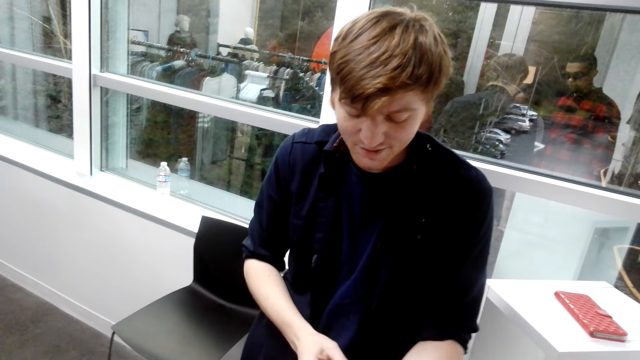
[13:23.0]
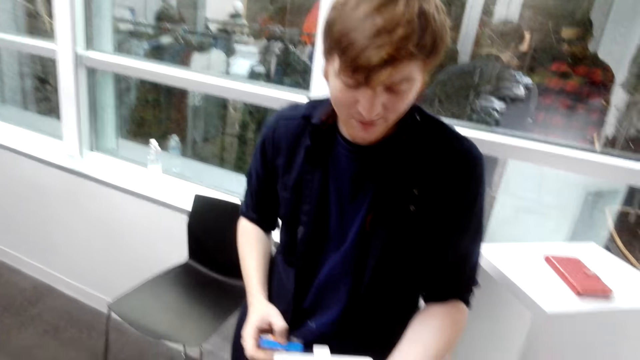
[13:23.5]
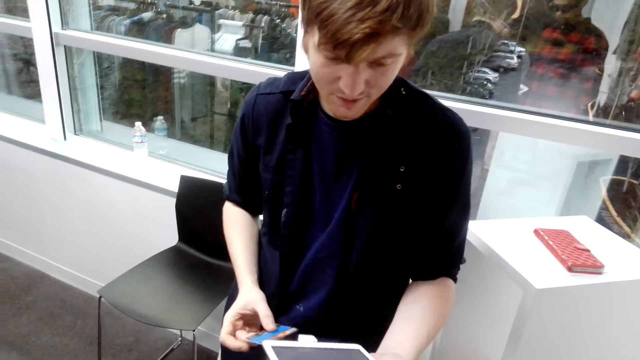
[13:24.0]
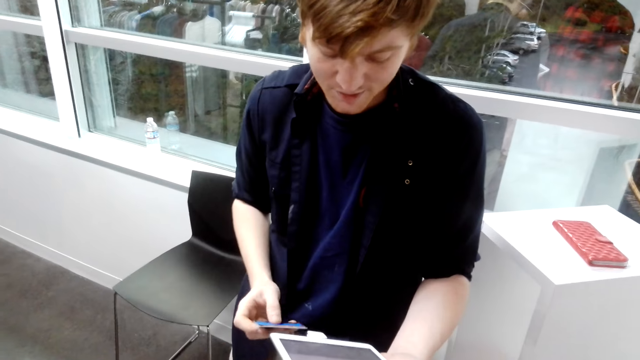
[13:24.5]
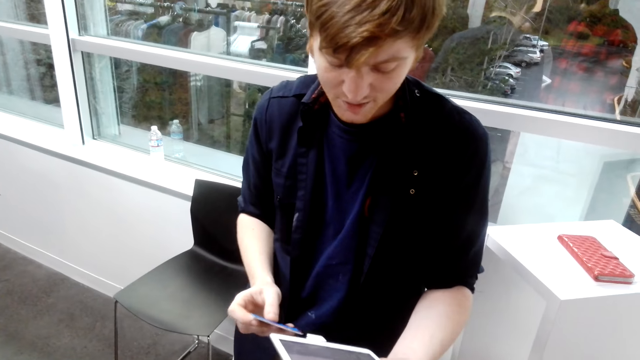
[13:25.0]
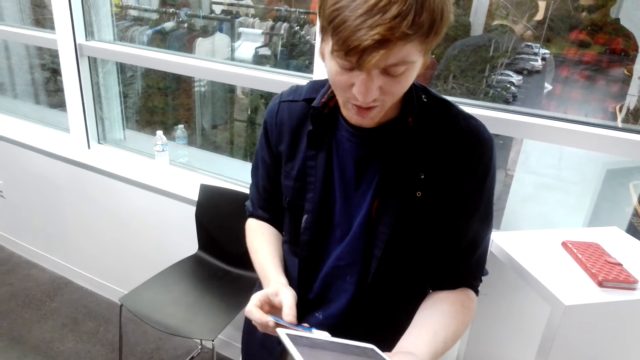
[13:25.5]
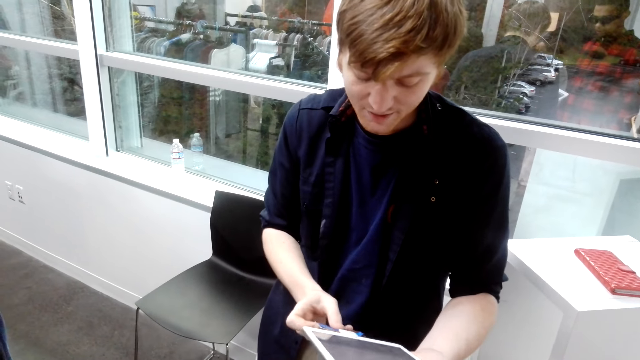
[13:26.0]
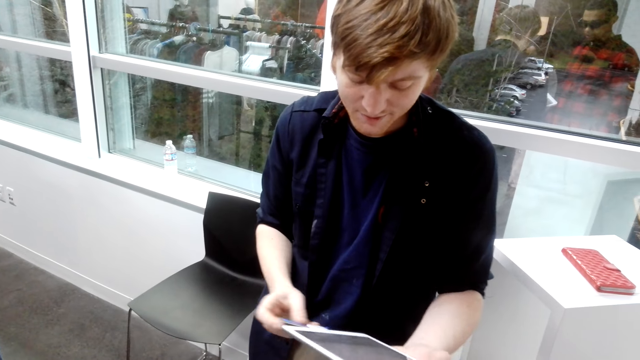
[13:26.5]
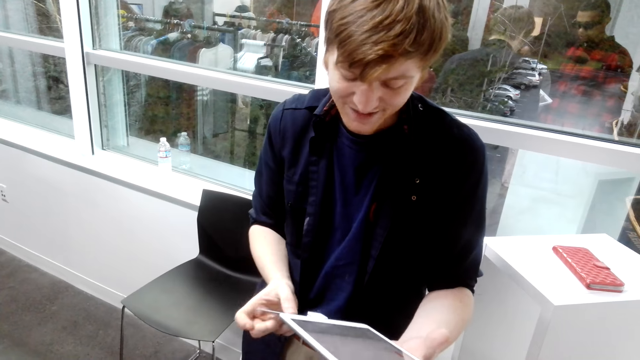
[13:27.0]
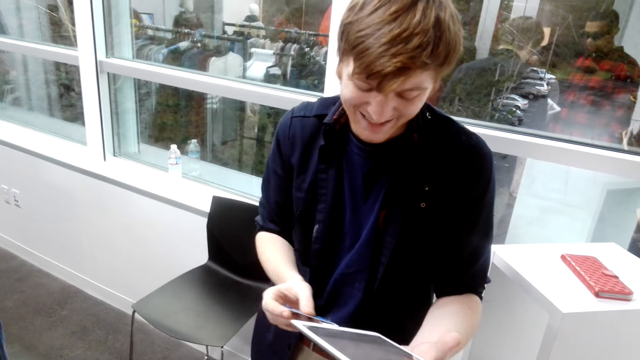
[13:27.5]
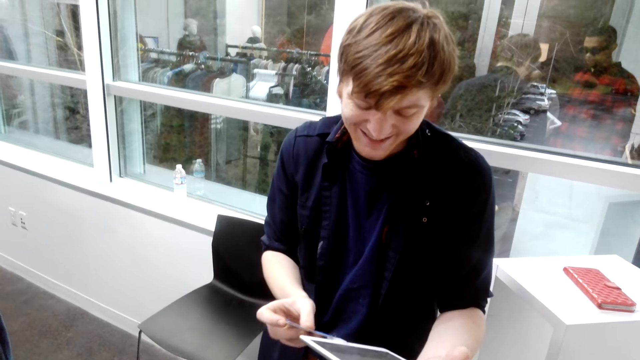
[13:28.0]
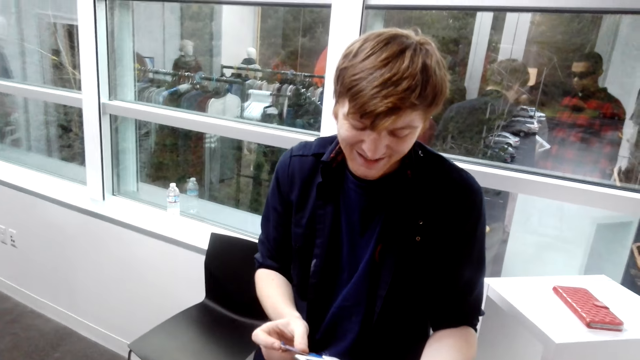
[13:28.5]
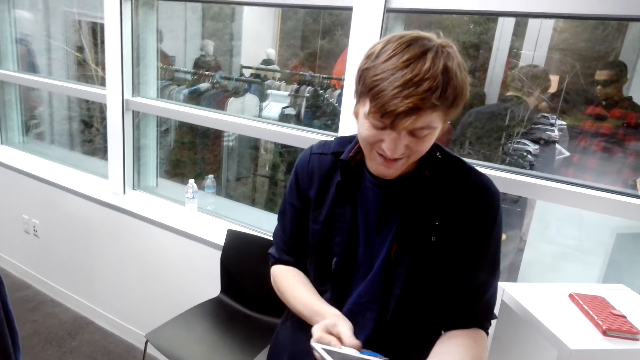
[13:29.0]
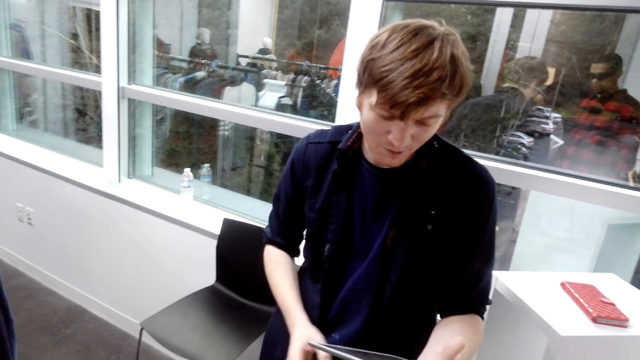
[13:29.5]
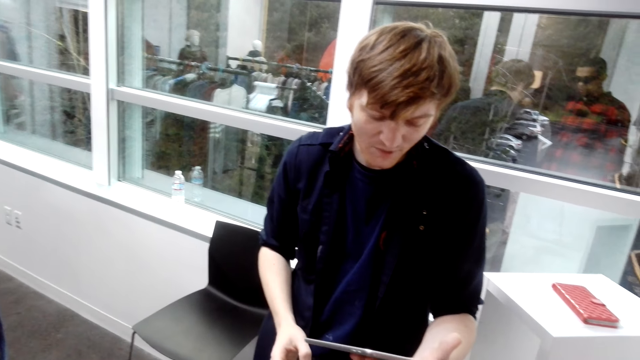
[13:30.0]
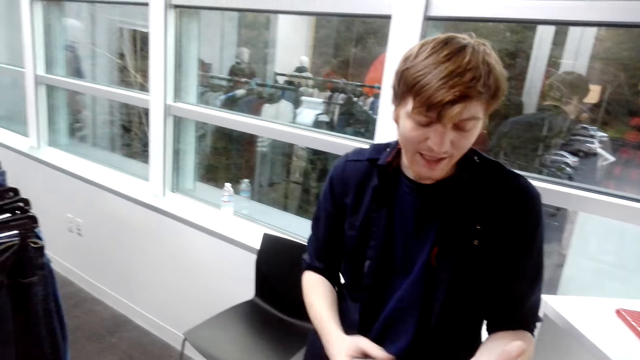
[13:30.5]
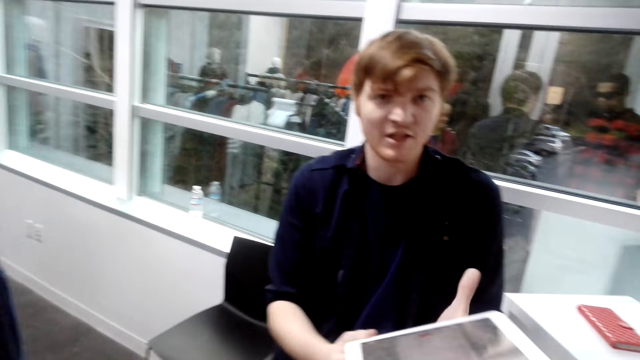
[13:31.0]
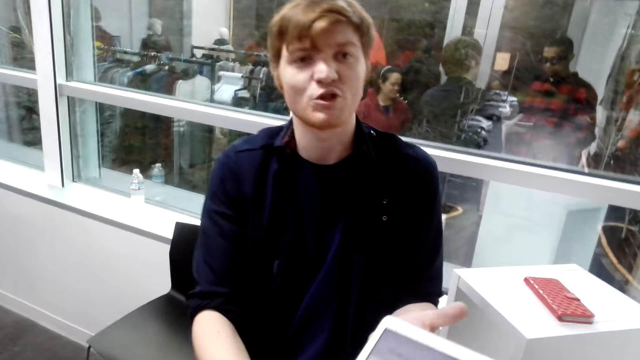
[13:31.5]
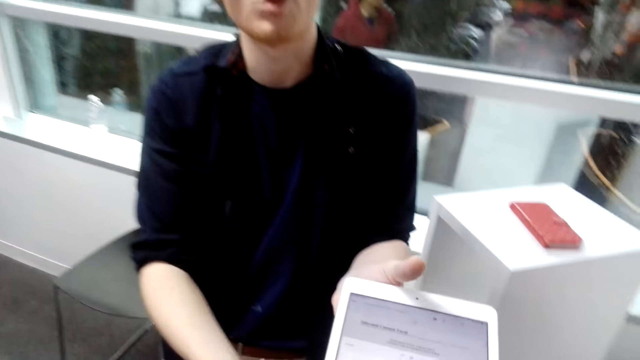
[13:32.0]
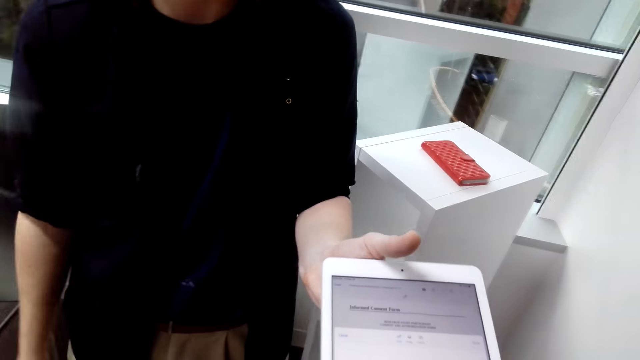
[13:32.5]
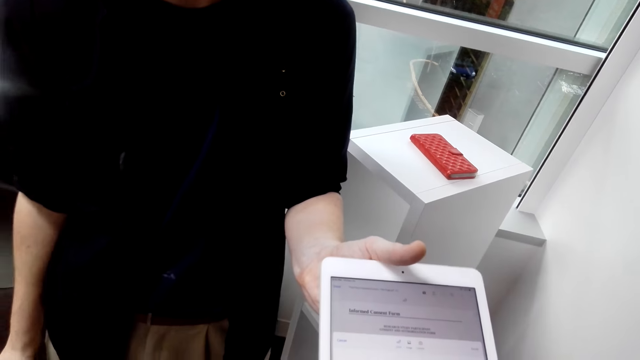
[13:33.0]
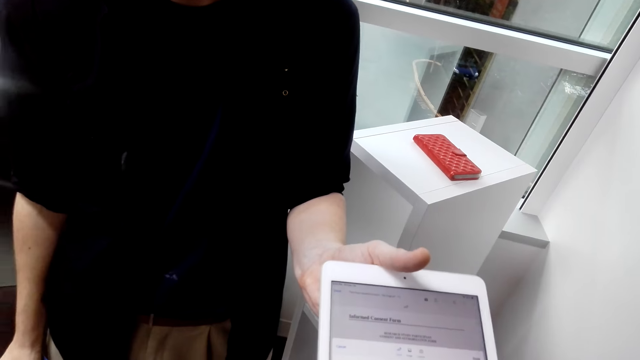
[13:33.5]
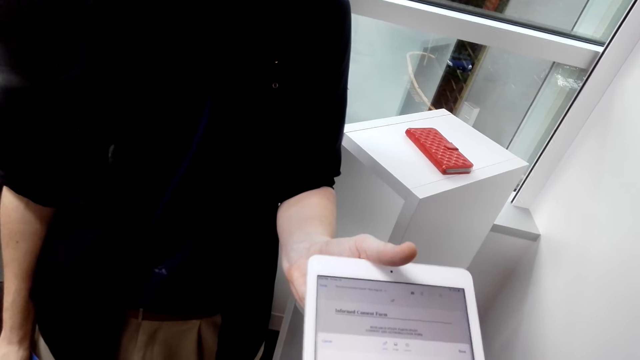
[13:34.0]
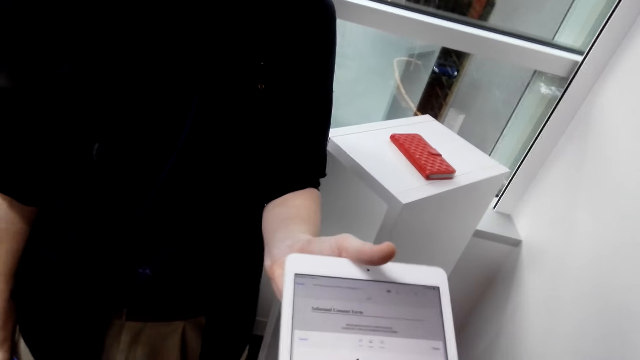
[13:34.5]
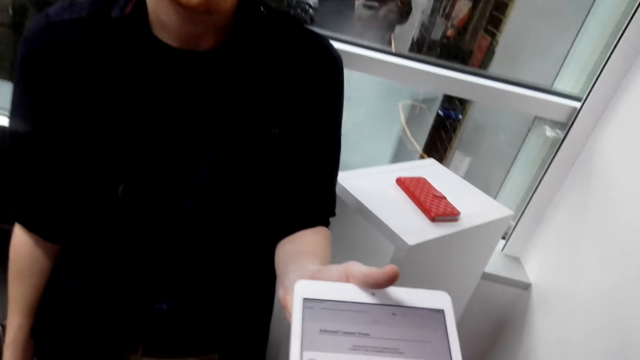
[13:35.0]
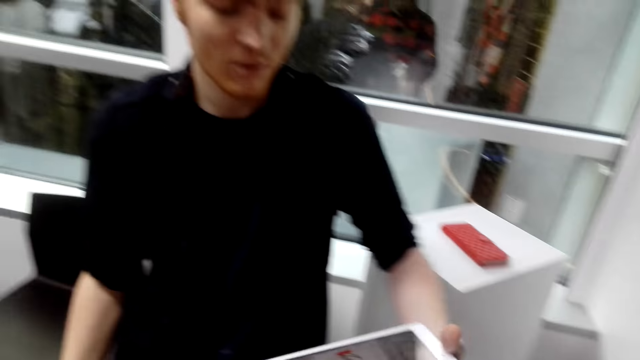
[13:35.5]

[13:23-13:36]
The camera wearer puts something in the phone. A man swipes the card. The man shows the phone to the camera wearer.

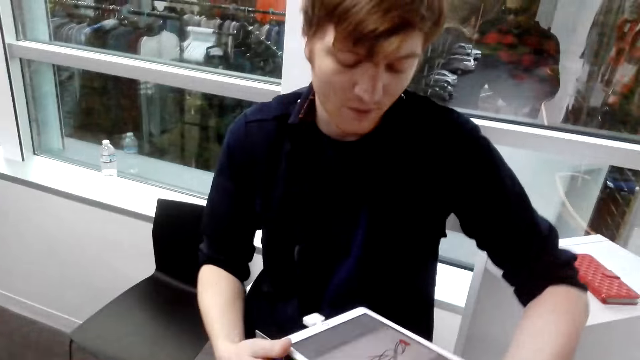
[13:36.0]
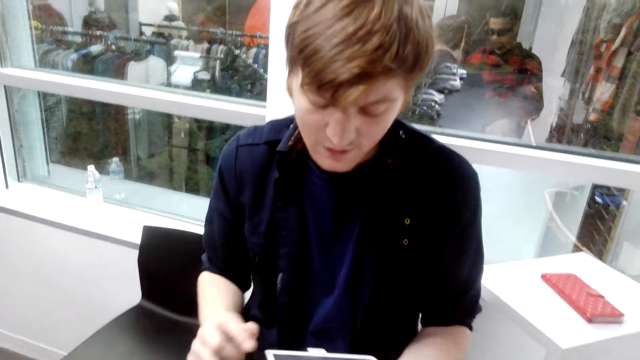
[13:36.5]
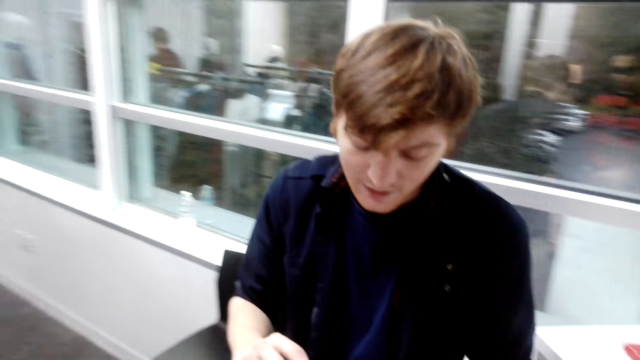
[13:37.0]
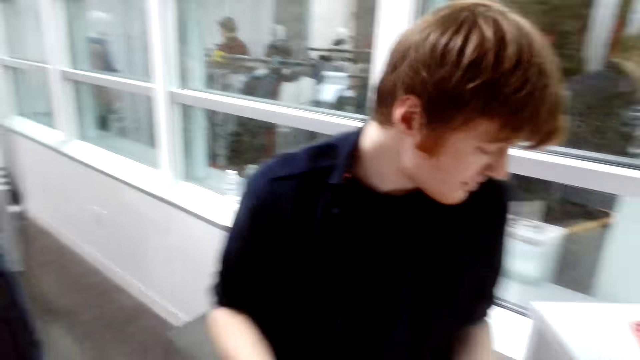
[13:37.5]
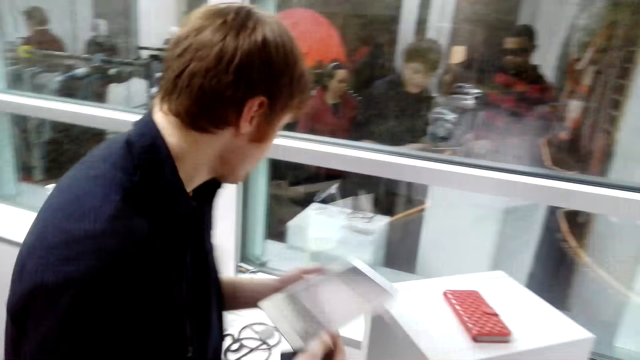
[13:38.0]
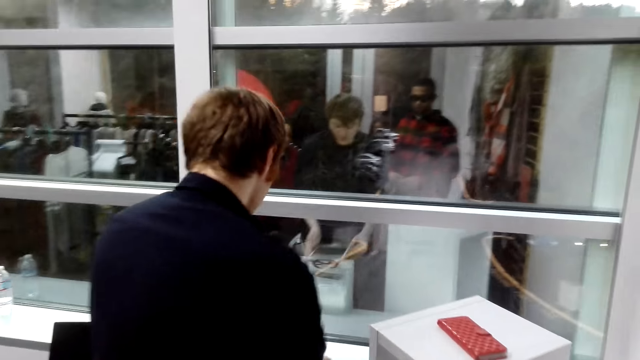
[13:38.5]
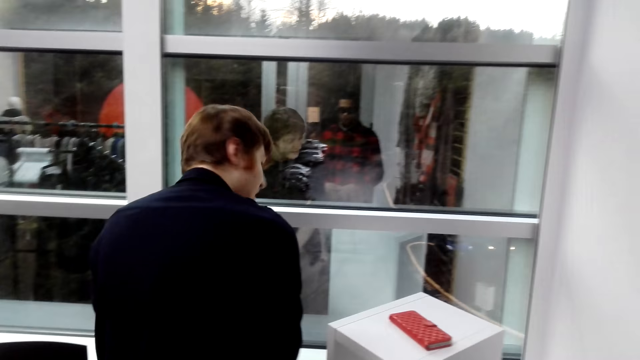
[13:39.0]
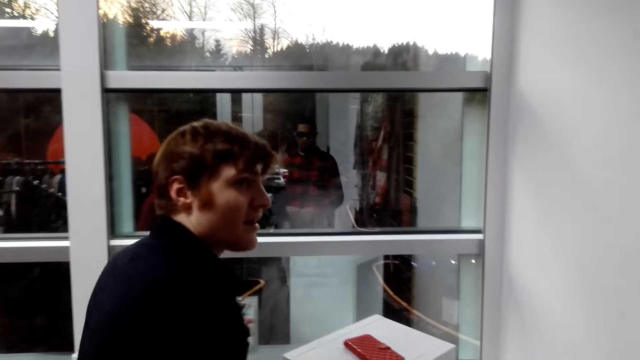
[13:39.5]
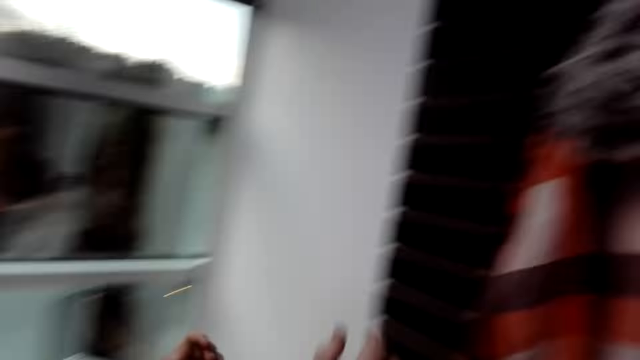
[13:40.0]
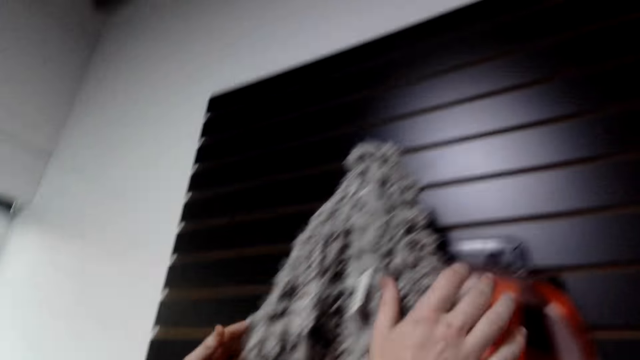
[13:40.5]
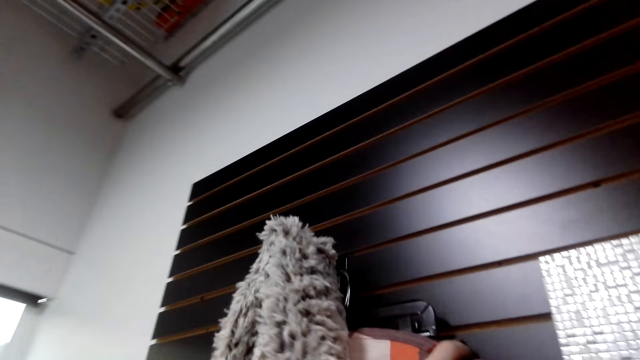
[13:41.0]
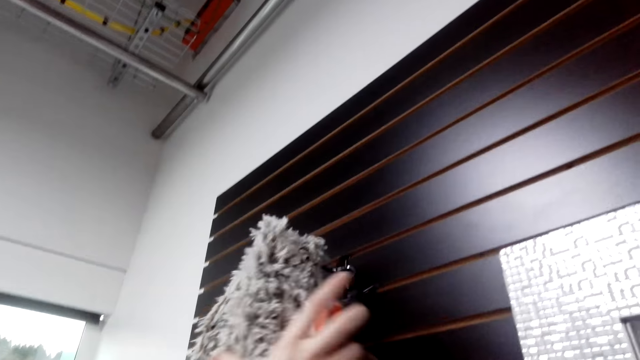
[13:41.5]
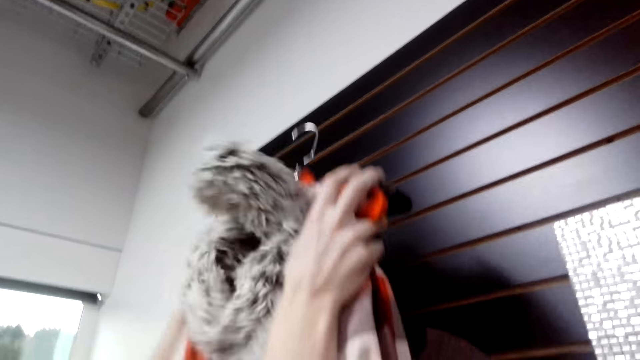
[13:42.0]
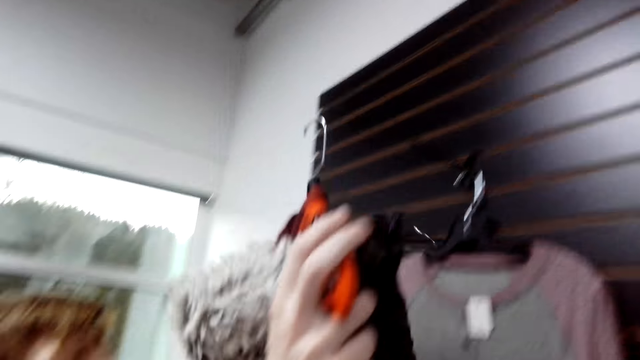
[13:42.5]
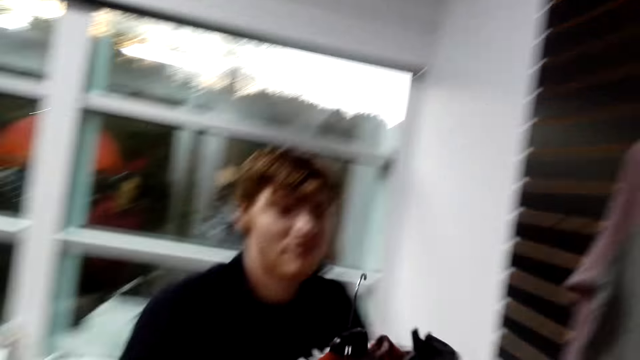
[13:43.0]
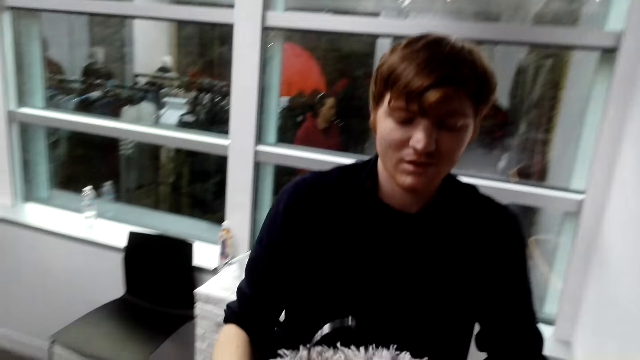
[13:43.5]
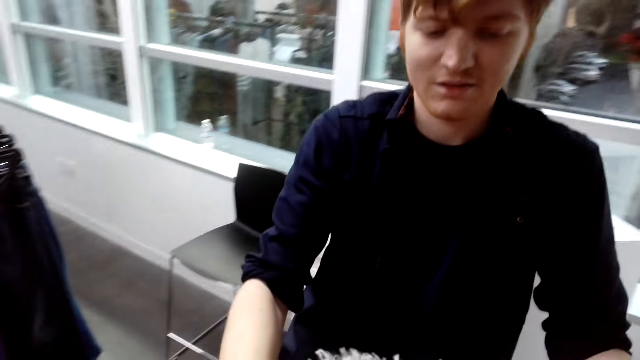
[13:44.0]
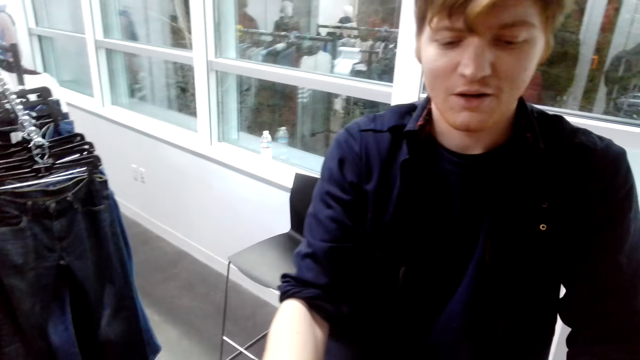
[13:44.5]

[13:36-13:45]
A man puts a phone on the table. He picks a cloth from the wall. He grabs a hanger.
